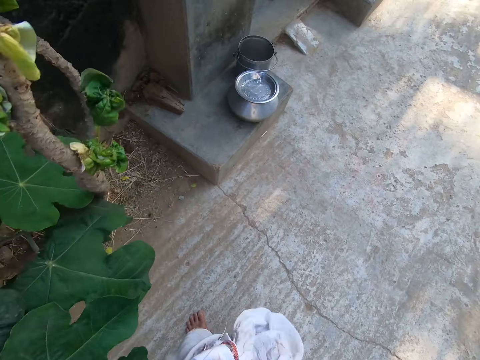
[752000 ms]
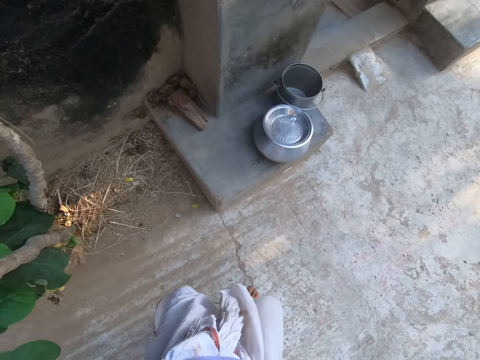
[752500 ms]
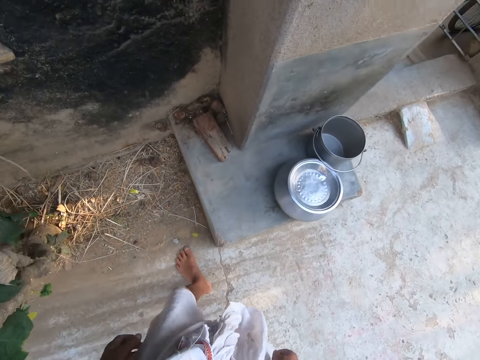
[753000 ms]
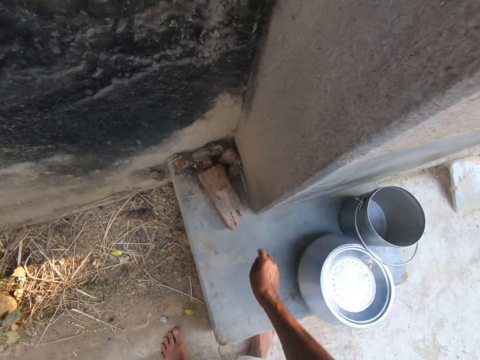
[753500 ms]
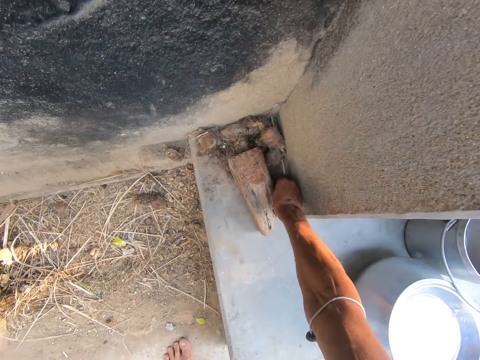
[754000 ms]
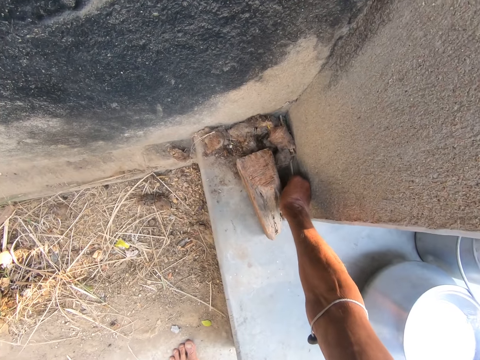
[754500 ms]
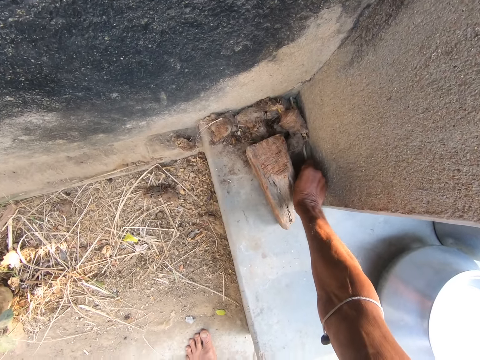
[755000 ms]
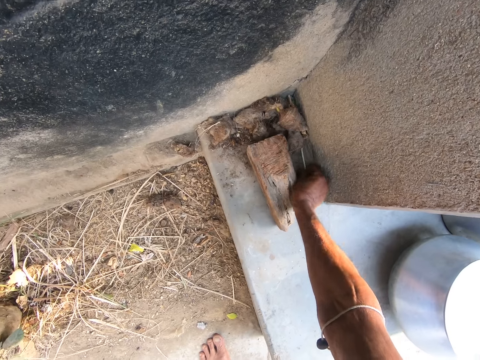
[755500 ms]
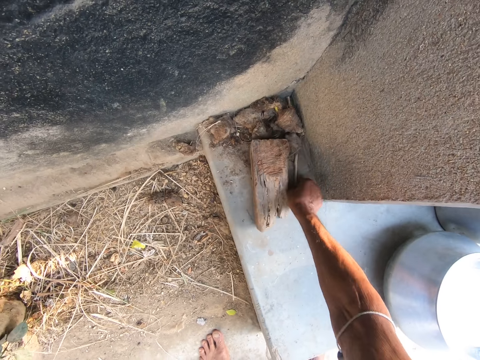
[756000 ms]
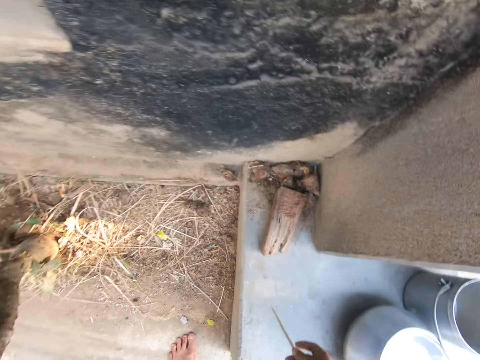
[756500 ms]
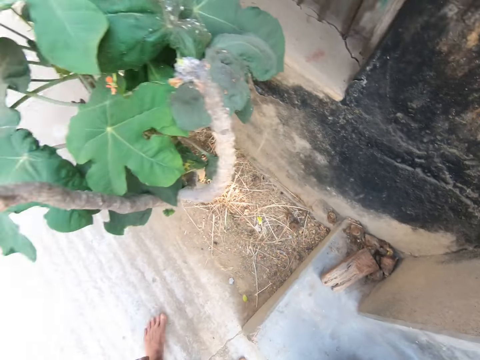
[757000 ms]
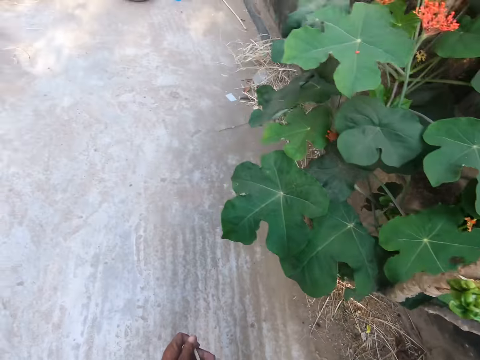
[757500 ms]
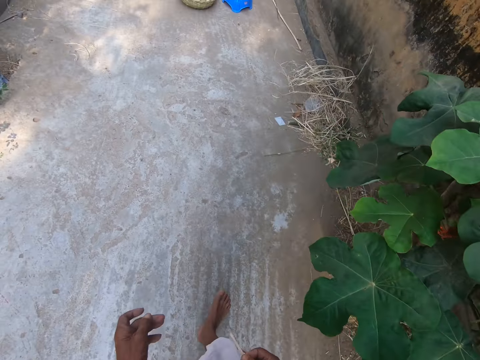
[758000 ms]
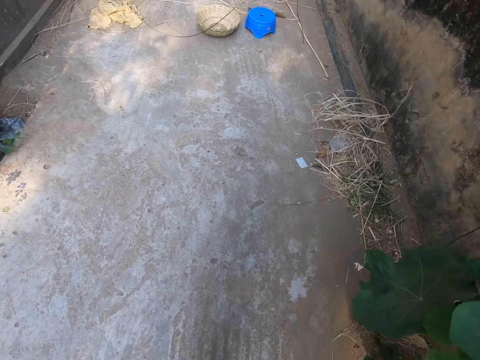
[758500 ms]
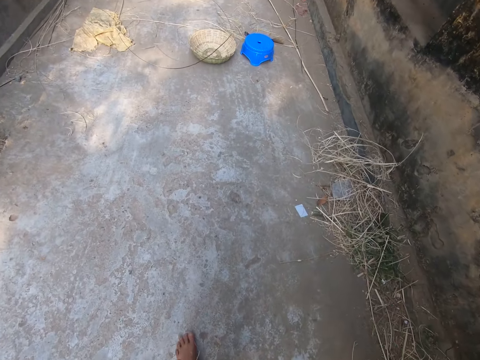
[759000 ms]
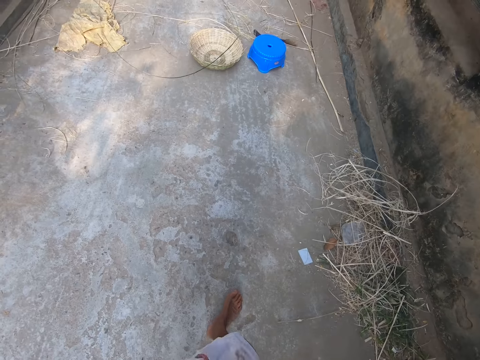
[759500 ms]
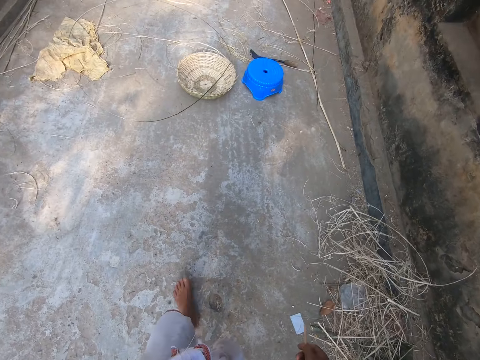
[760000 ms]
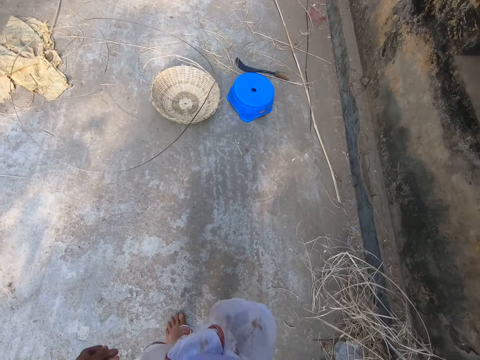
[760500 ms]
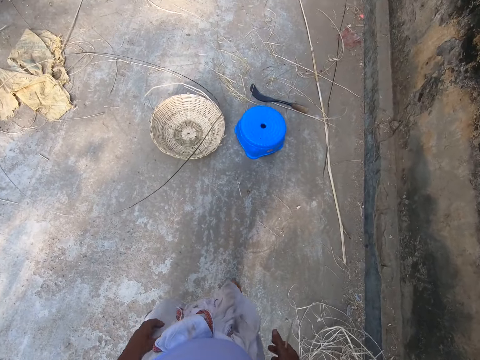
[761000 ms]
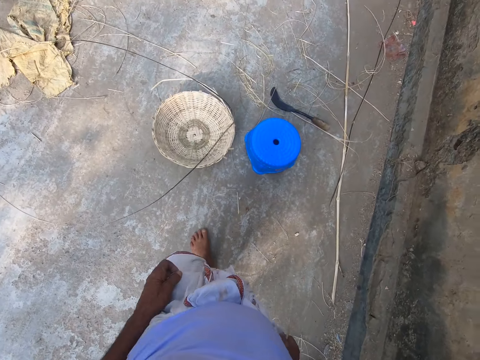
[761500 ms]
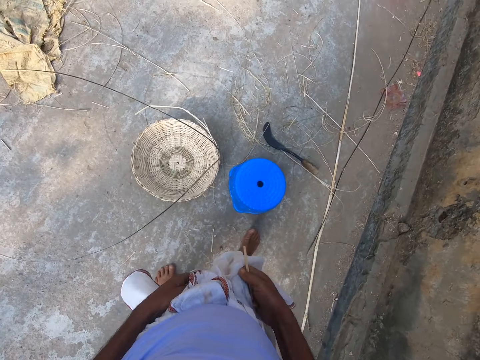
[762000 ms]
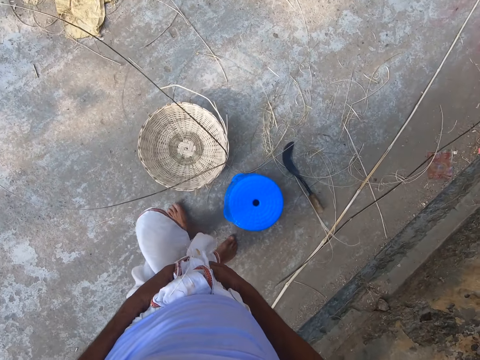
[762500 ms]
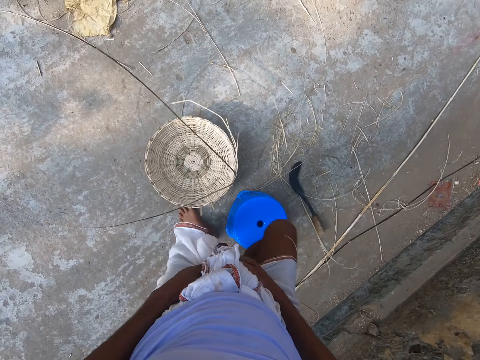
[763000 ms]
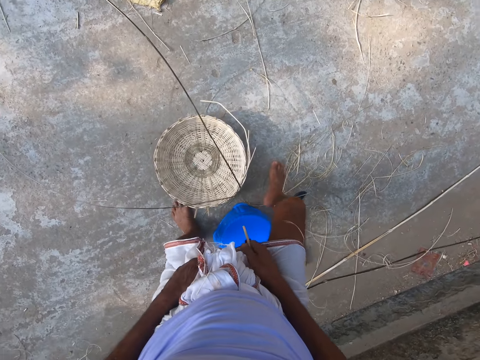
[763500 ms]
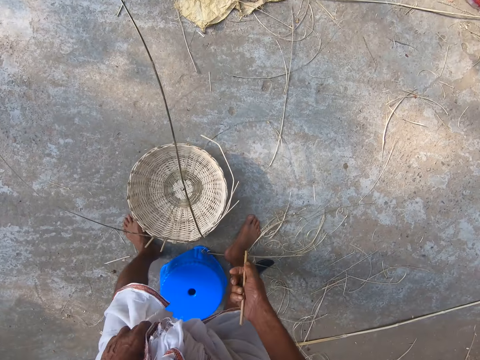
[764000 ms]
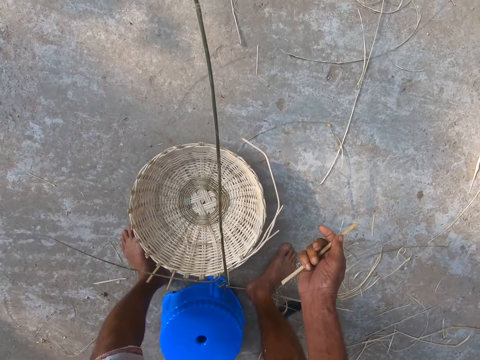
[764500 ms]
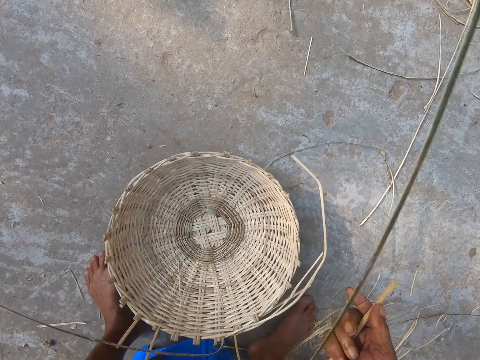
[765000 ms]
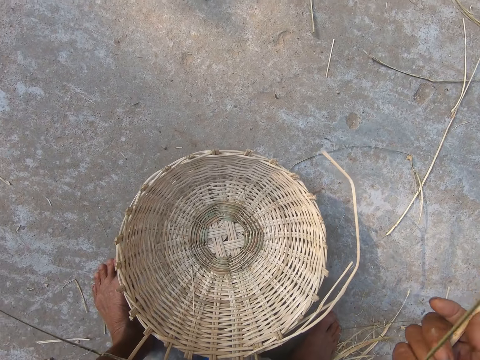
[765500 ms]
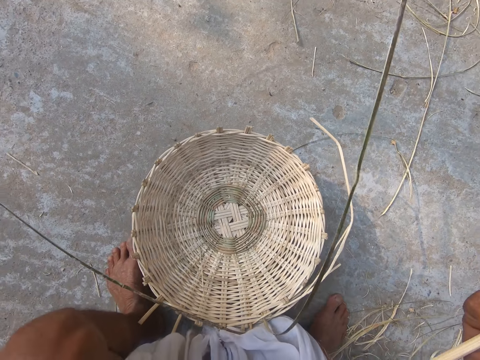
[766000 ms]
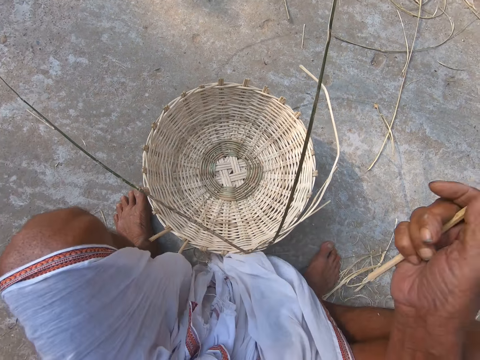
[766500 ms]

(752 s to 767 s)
The camera wearer picks a stick from the ground with his right hand. He walks. He sits on a plastic stool chair.

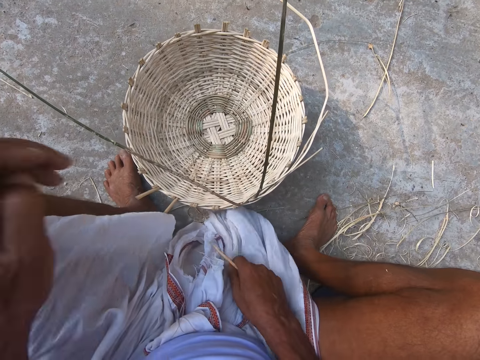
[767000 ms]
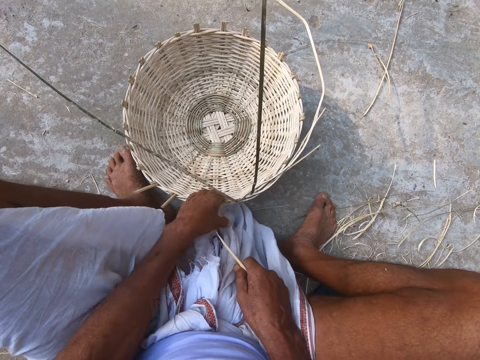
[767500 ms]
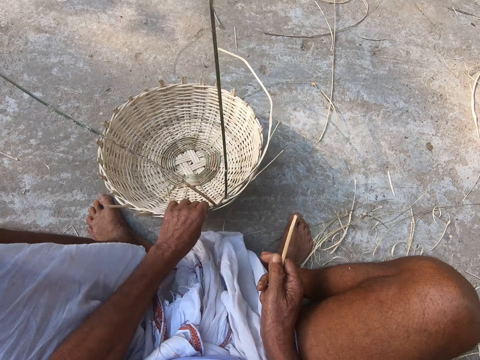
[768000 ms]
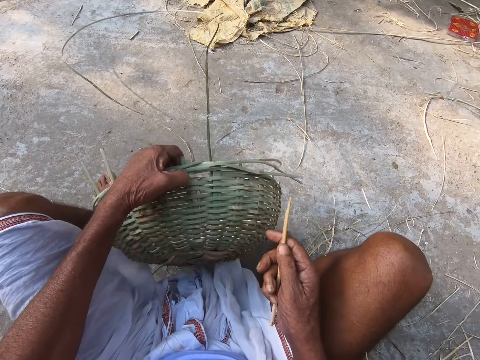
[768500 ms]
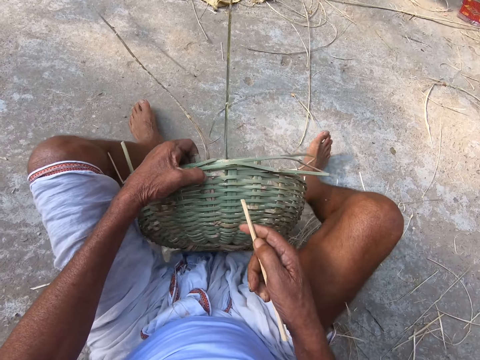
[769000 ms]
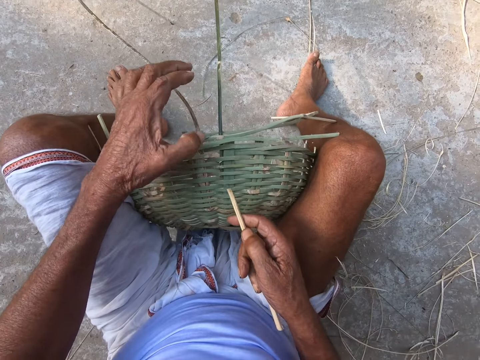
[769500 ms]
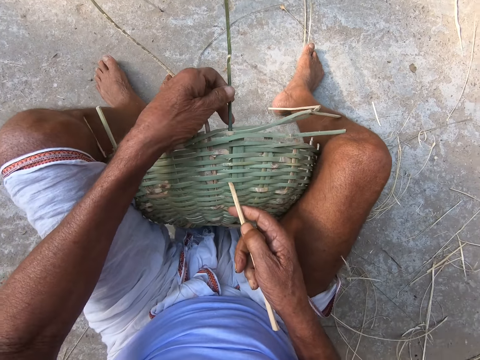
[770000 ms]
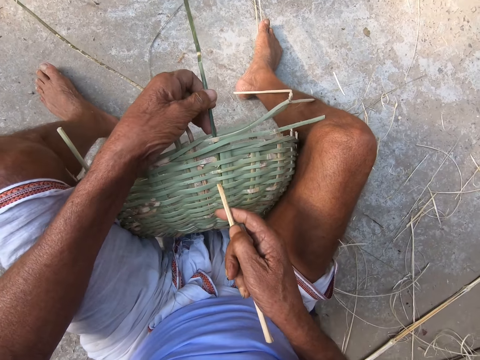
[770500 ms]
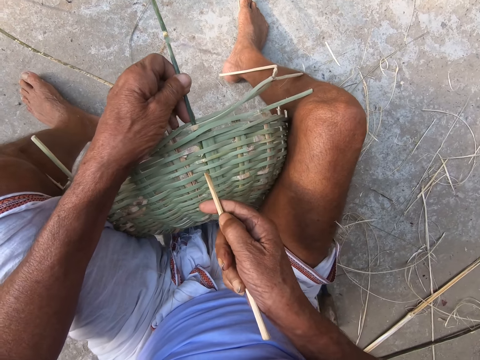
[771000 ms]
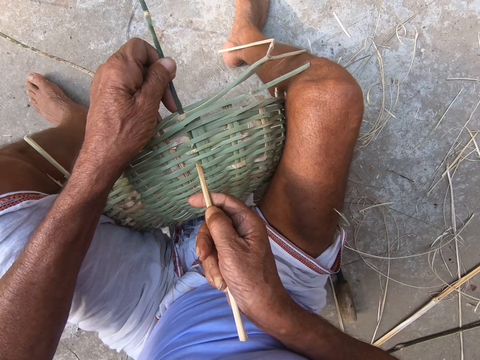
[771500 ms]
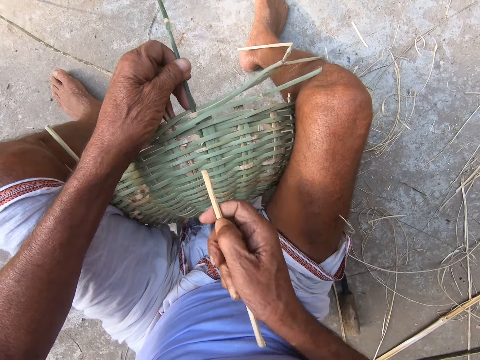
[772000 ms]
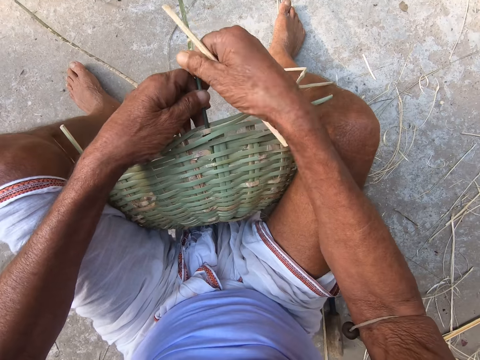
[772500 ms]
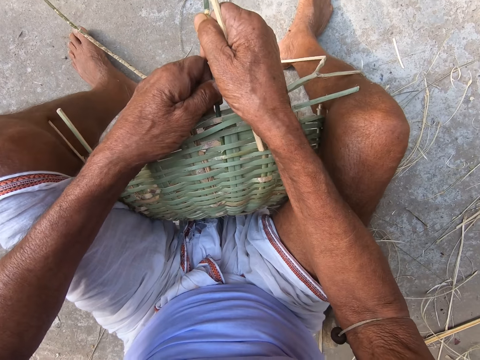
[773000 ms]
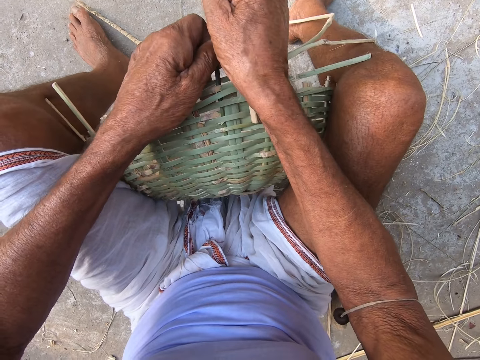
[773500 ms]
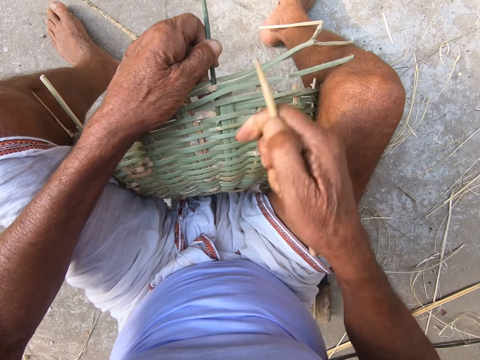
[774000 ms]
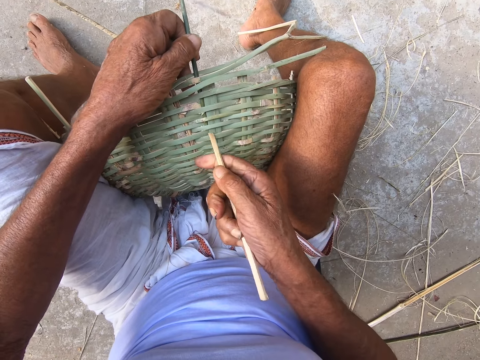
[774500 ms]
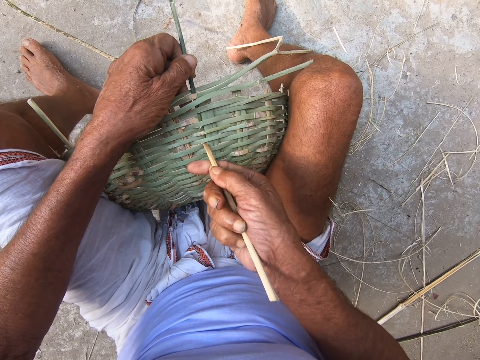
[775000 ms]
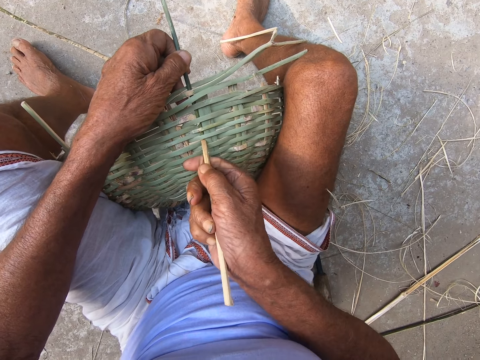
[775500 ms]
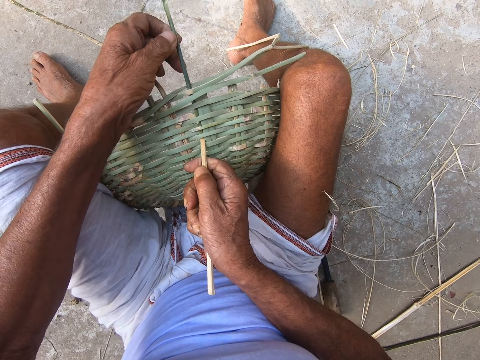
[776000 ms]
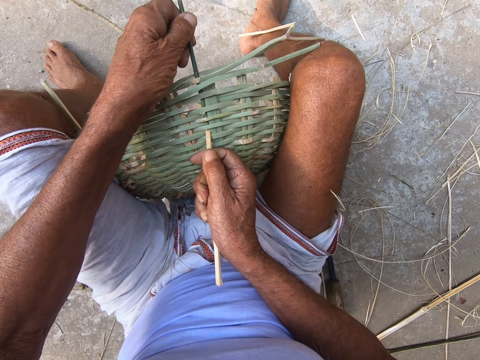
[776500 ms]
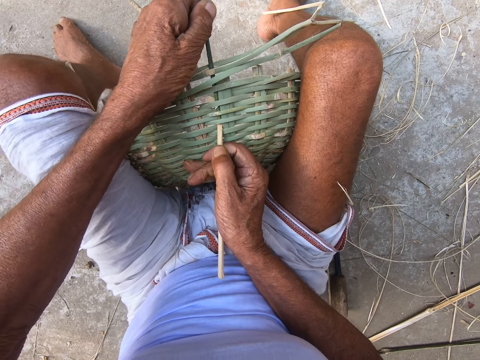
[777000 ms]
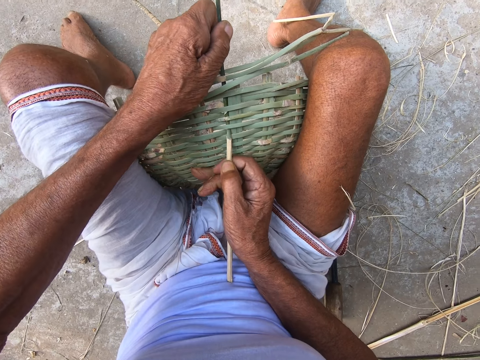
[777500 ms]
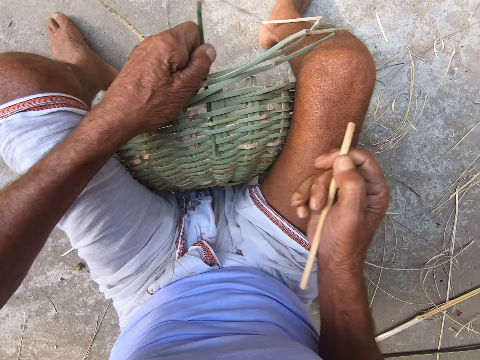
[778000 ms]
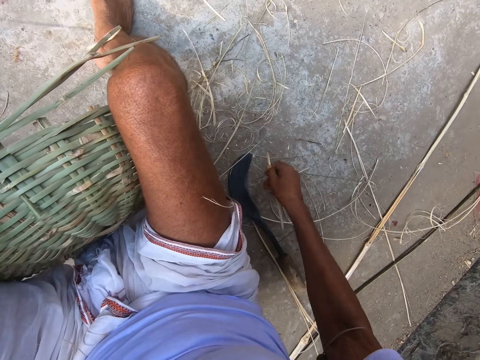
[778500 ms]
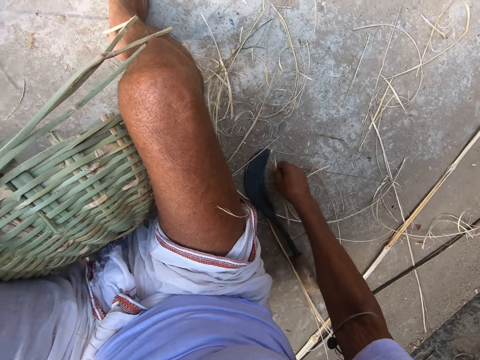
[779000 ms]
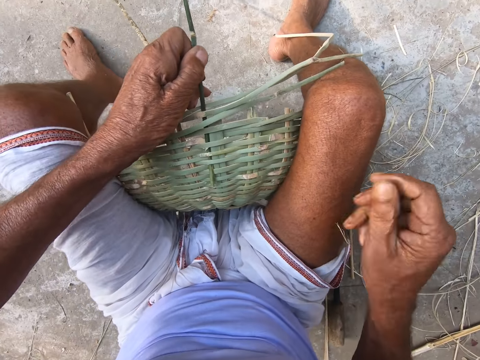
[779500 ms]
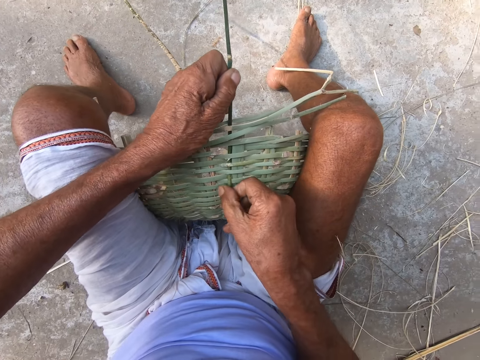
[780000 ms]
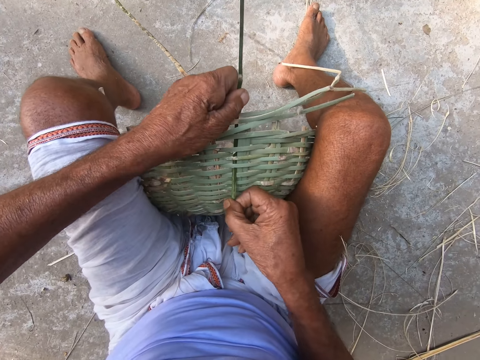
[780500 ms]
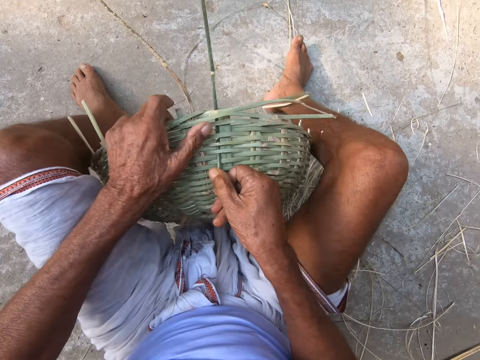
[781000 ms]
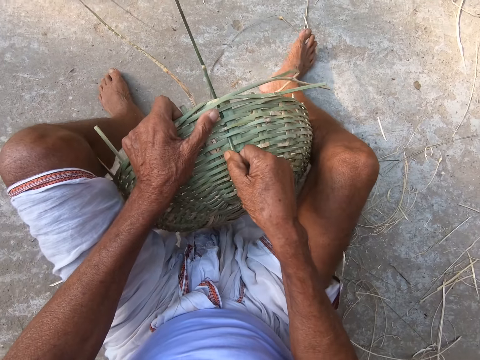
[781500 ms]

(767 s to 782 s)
The camera wearer turns the basket. He picks the basket from the ground with his left hand. He puts the basket in between his legs with his left hand. He adjusts the bamboo strands on the basket with the bamboo strand in his right hand. He pulls the bamboo strand with both hands. He adjusts the basket reeds. He drops the stick on the ground with his right hand. He weaves the basket with both hands. He pulls the reed with the hands.
